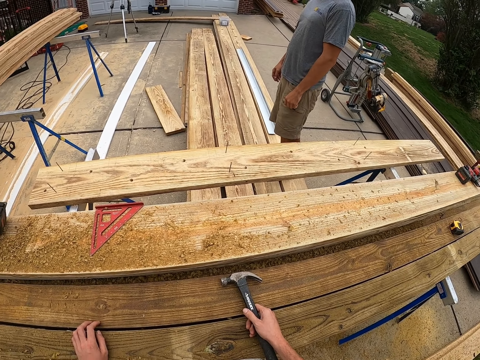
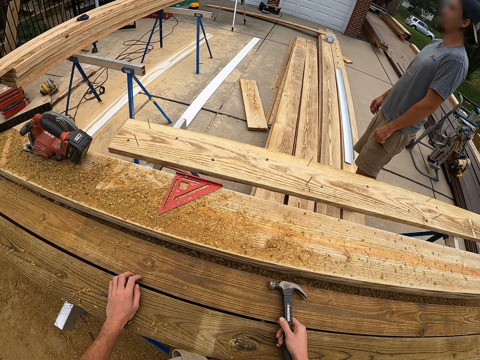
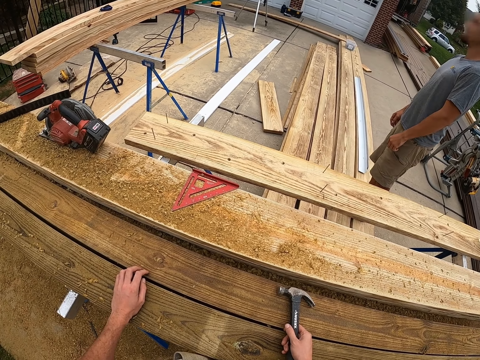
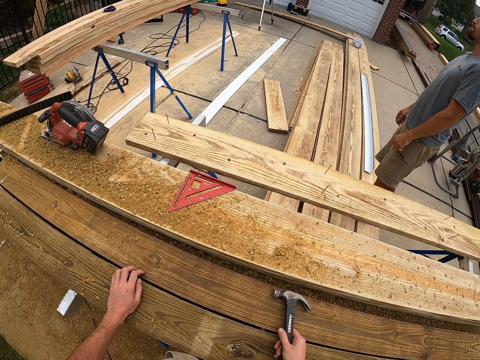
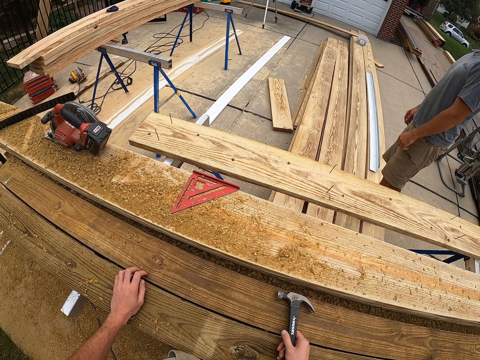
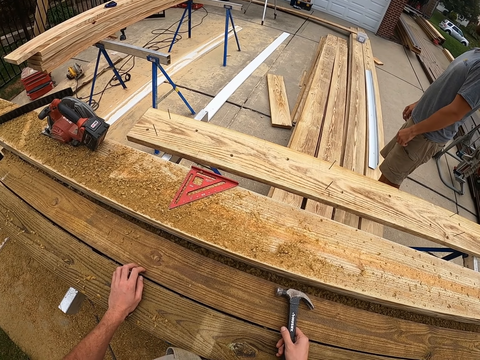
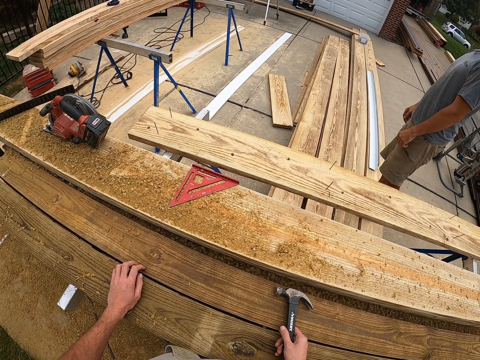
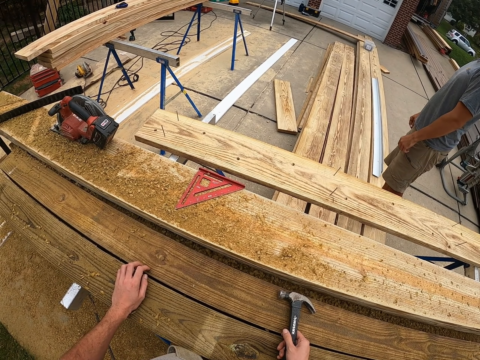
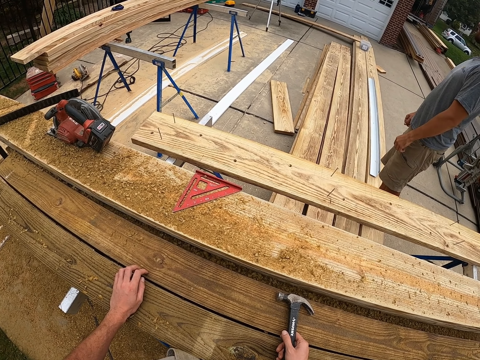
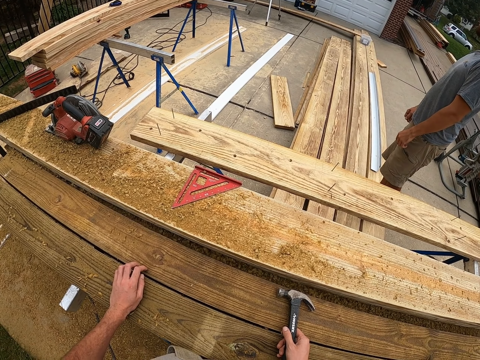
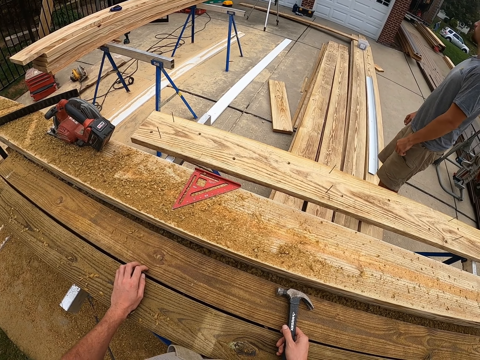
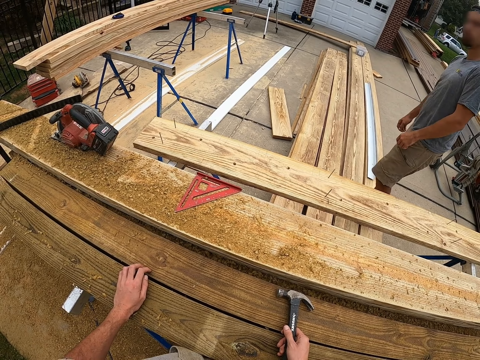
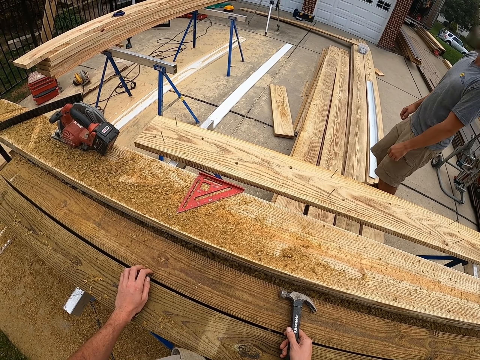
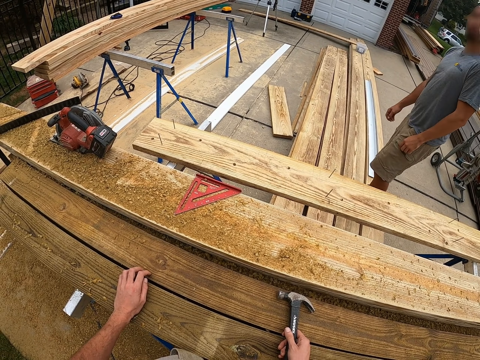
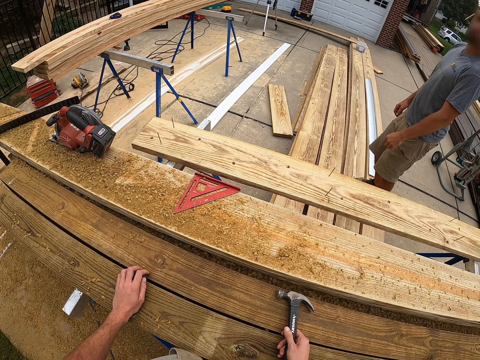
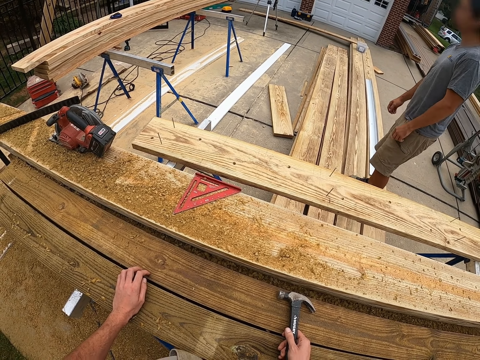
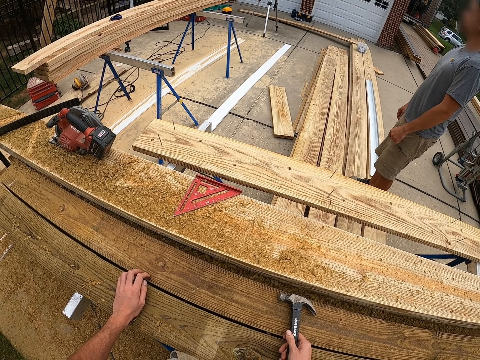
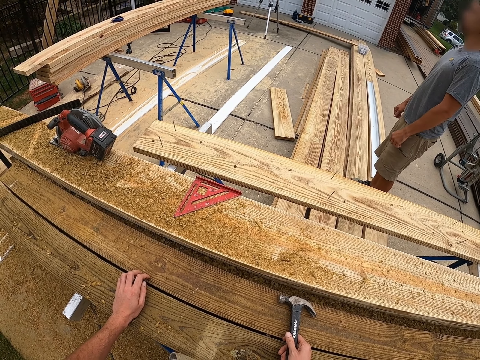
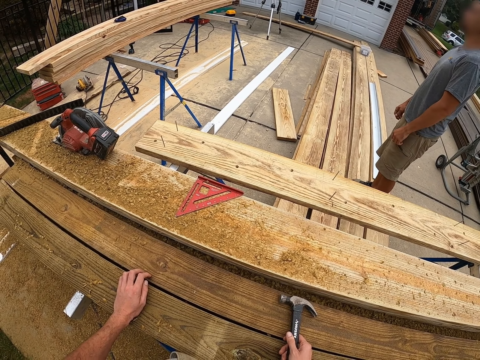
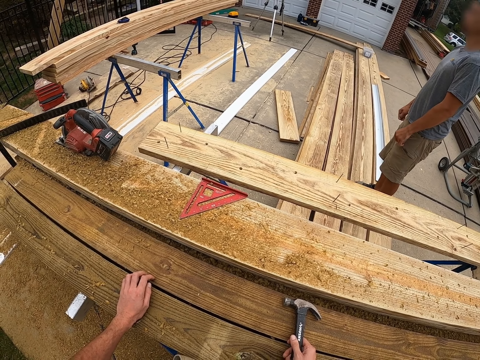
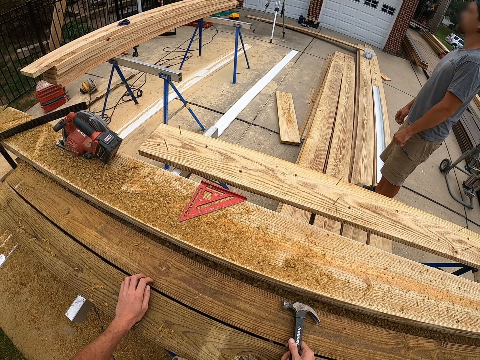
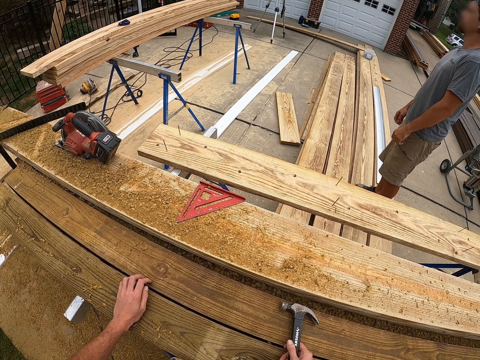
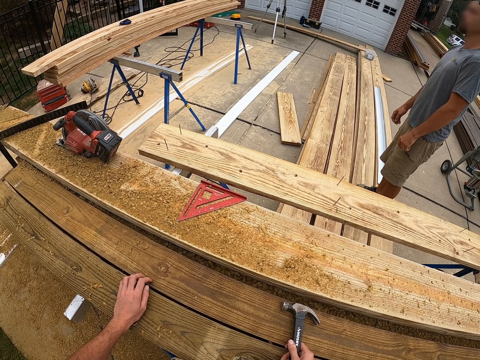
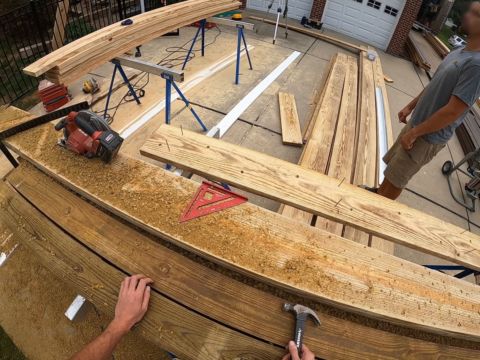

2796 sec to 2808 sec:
The camera wearer looks around.

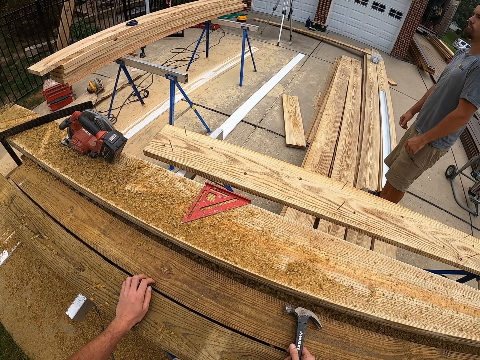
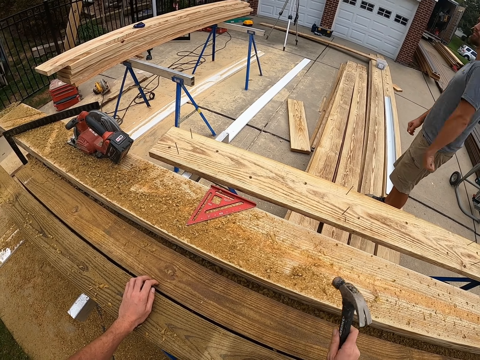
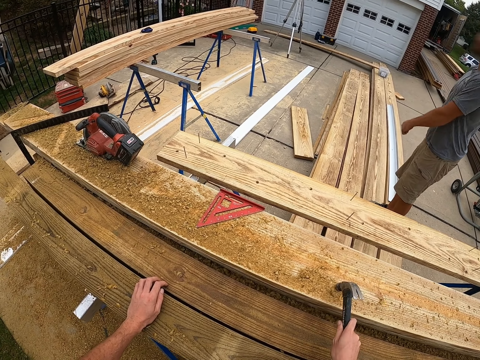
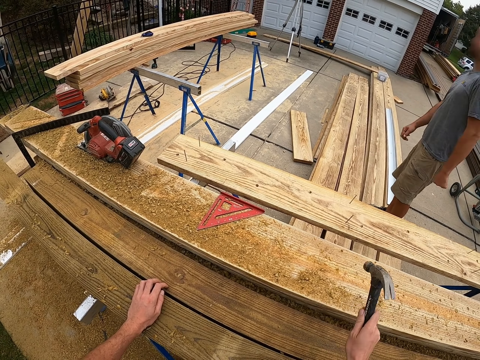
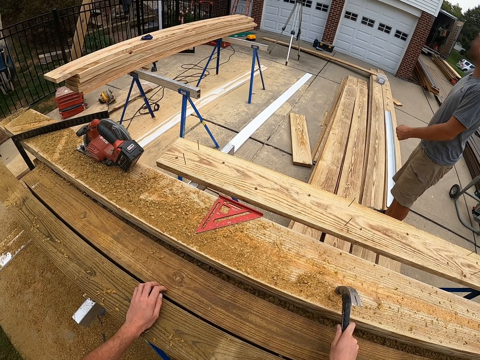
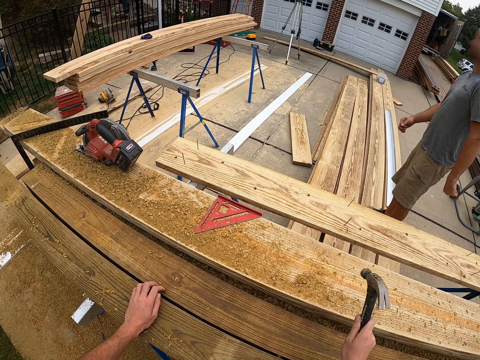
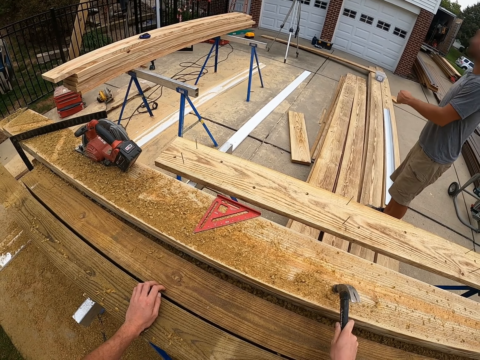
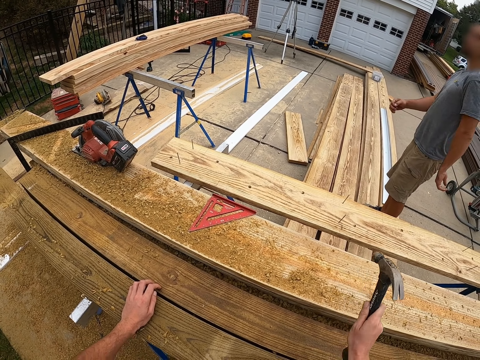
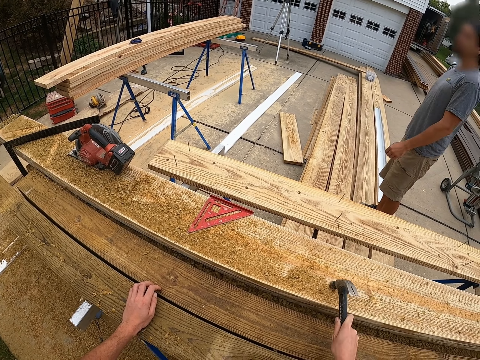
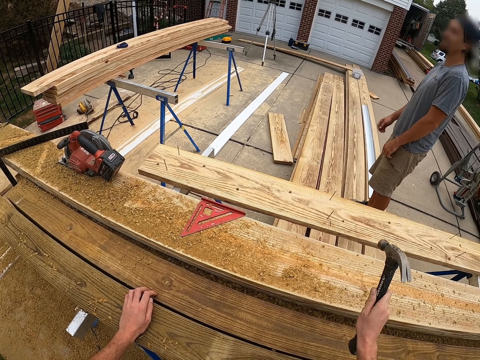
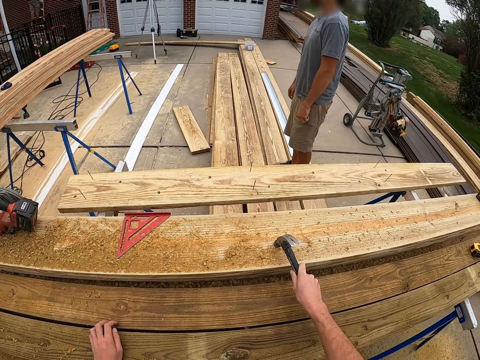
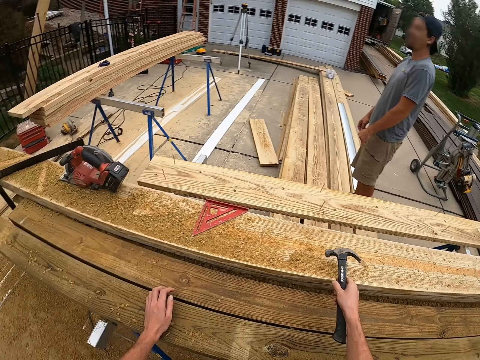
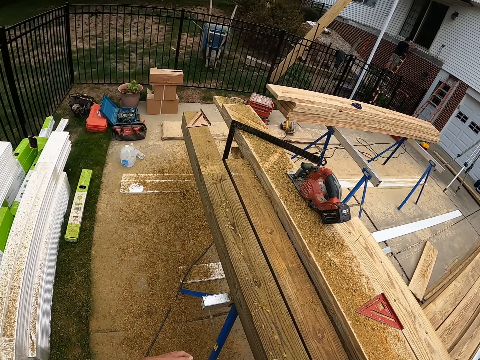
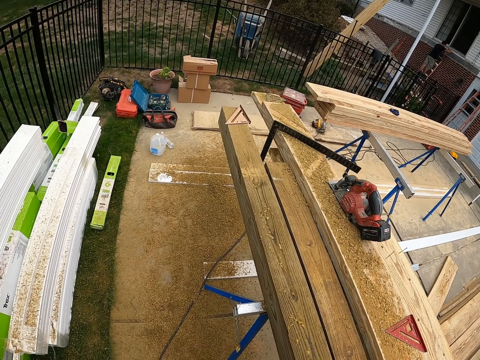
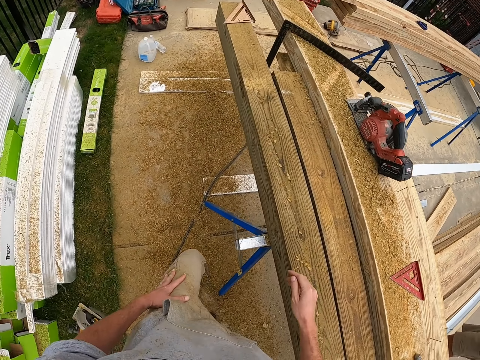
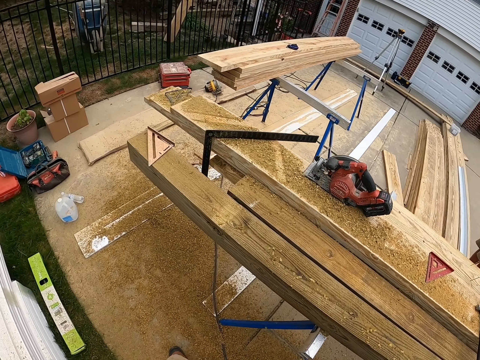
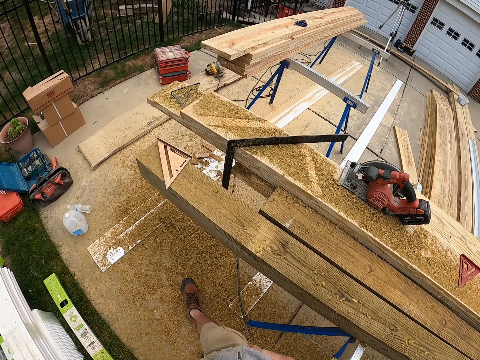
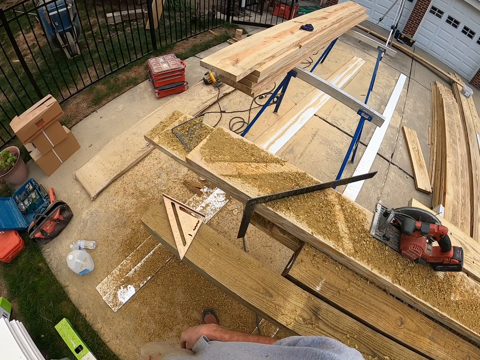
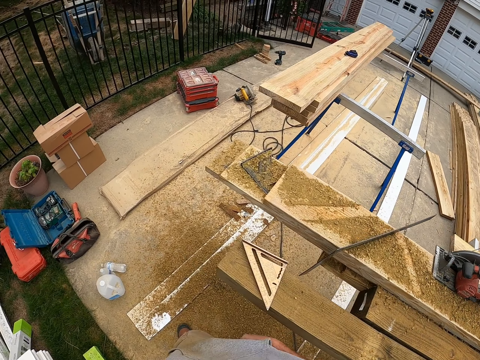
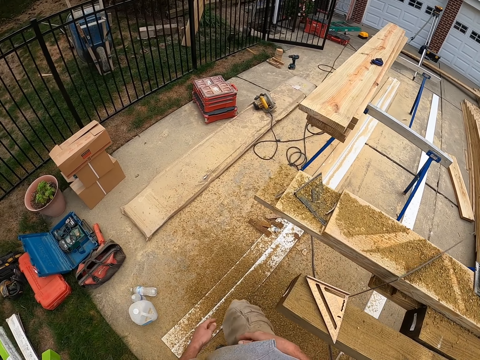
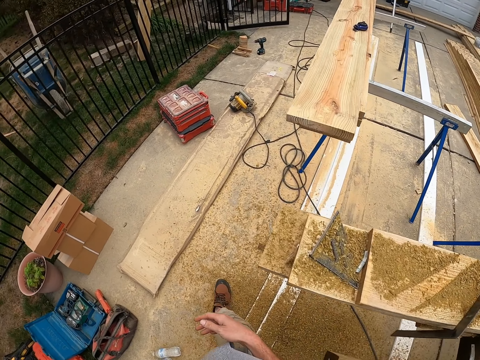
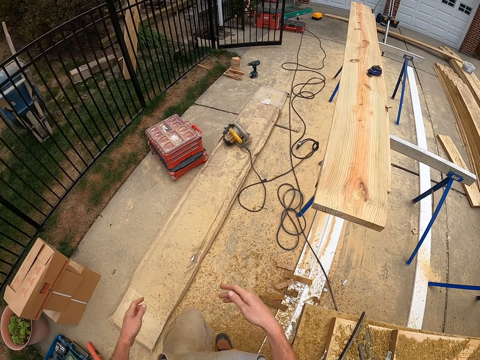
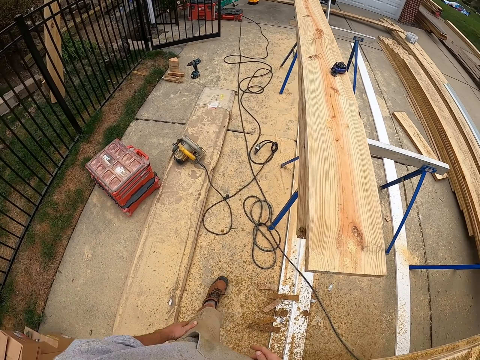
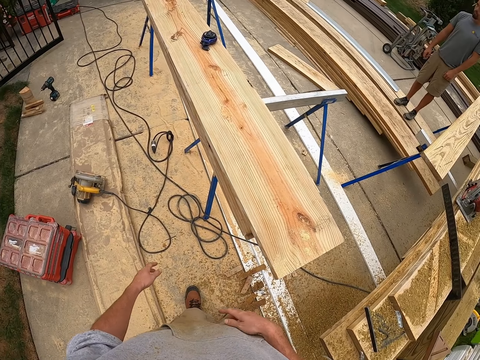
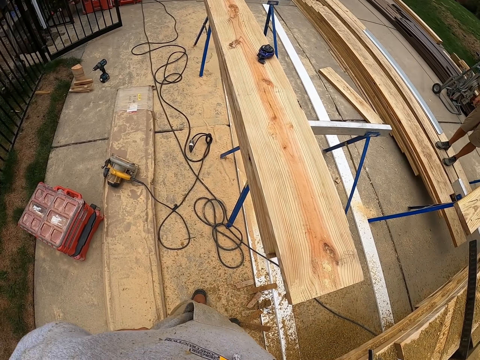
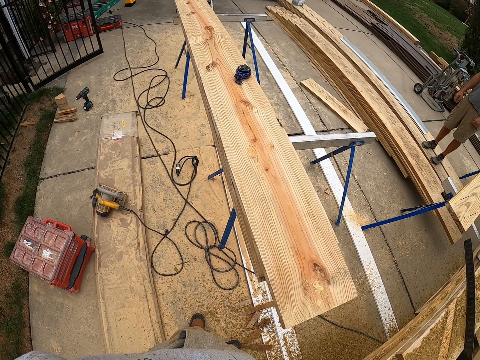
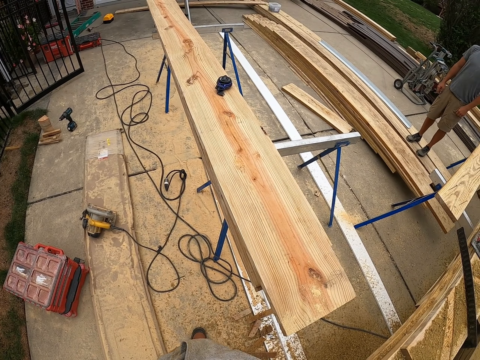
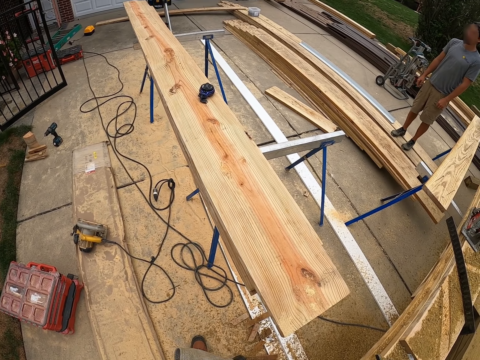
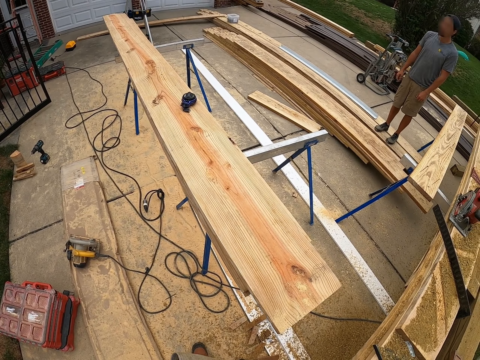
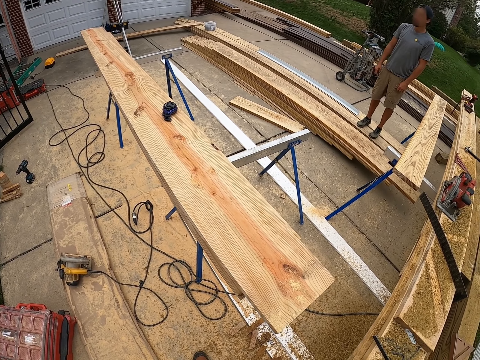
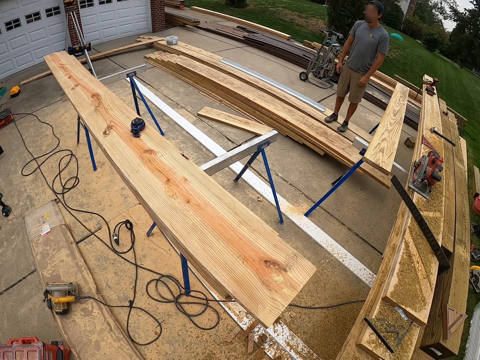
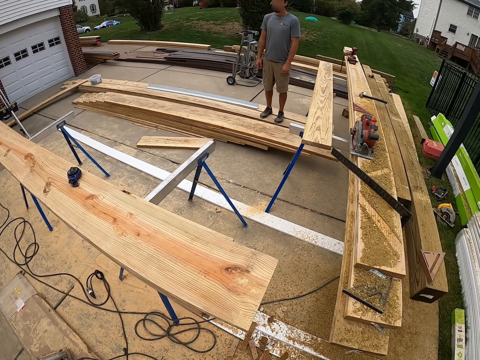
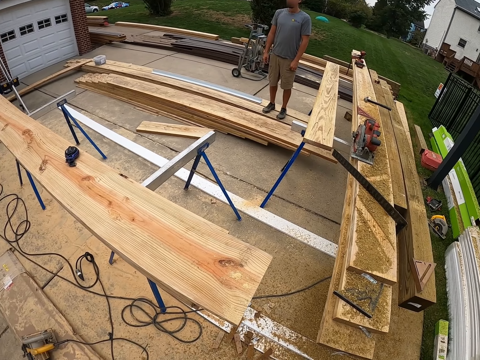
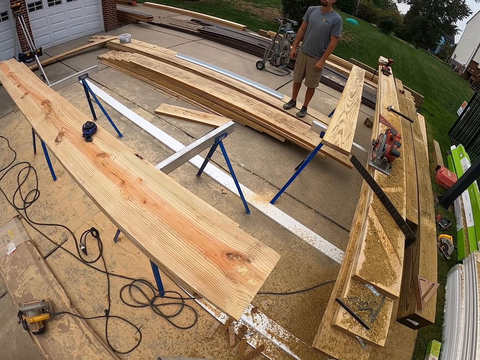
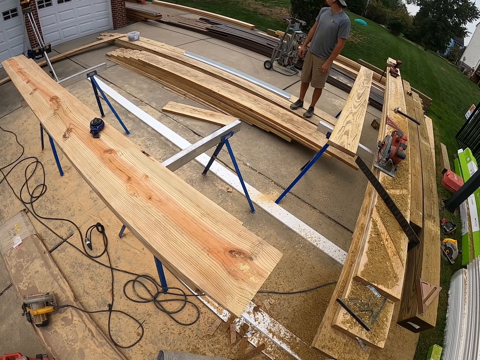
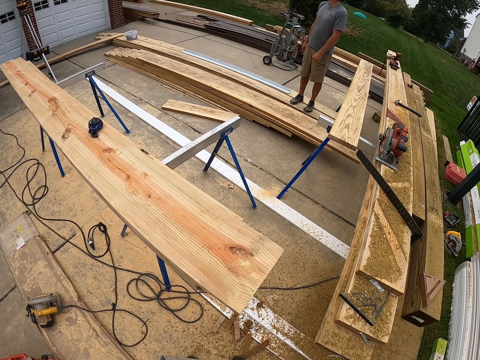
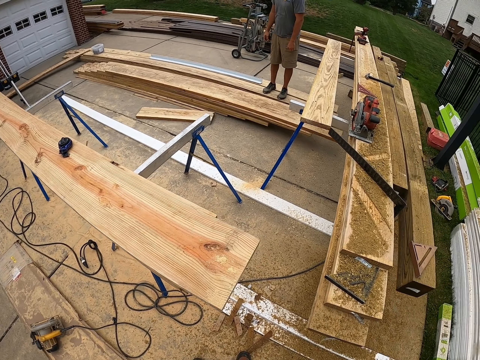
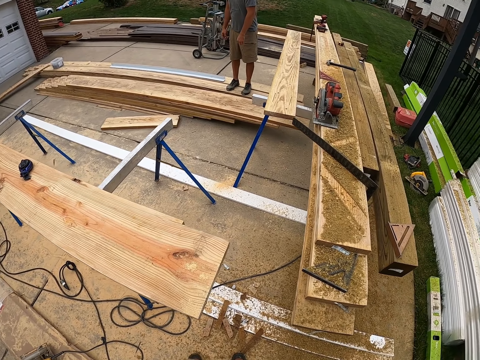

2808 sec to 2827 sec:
The camera wearer knocks the wood. They walk around. They look around.
